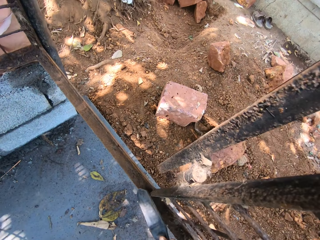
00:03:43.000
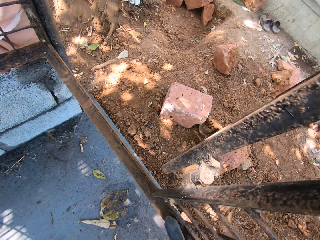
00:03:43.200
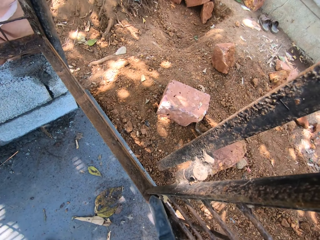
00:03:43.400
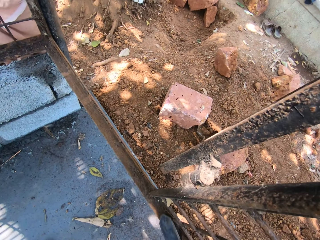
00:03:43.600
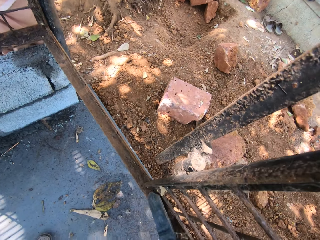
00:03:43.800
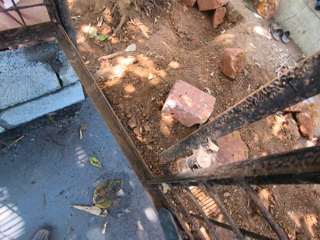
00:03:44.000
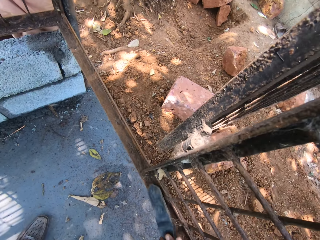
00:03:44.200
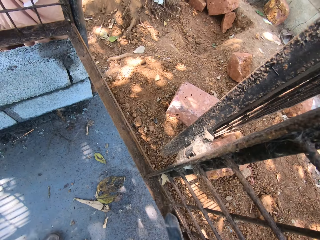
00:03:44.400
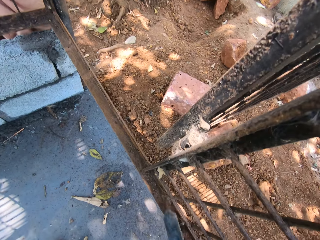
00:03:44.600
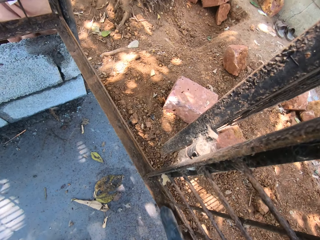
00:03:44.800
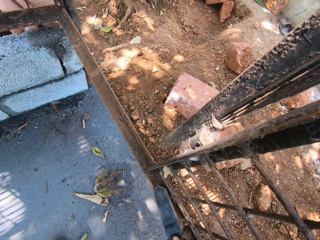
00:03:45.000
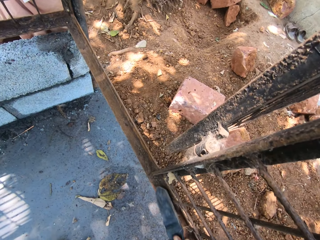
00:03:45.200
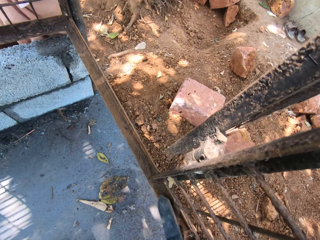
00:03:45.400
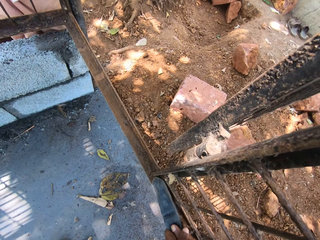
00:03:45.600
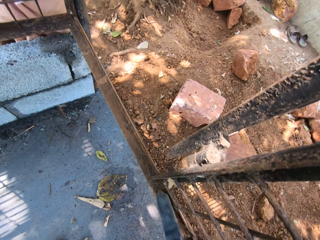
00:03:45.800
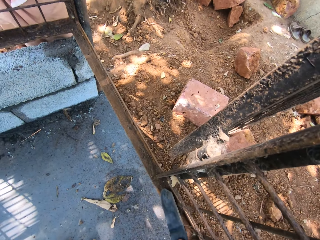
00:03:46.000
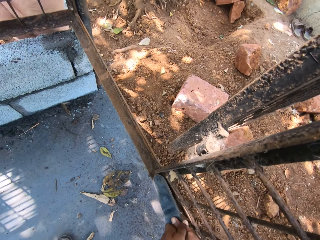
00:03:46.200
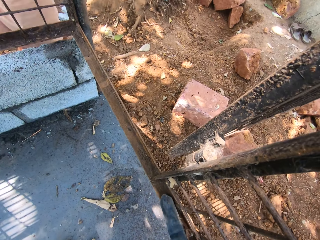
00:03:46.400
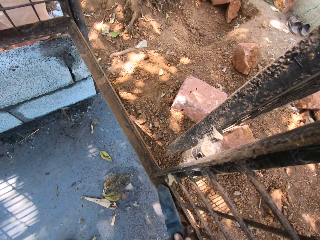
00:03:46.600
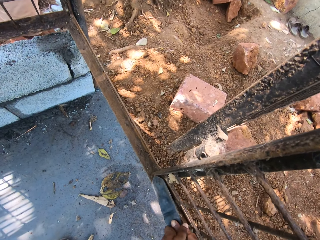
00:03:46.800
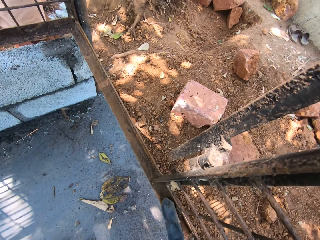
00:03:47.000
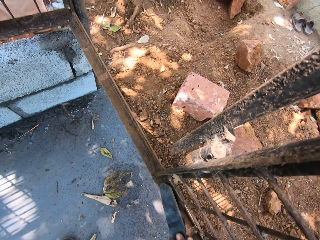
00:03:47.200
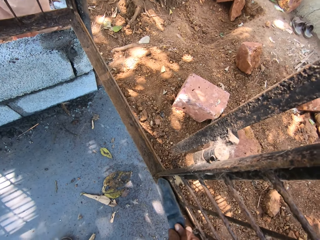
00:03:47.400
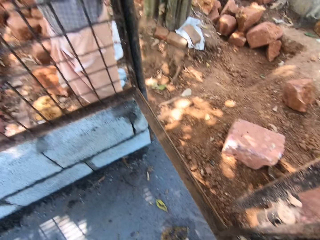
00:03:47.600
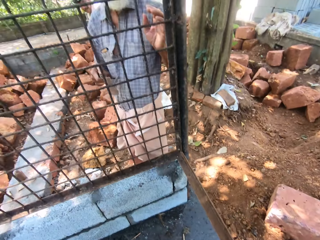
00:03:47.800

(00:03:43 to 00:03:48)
The camera wearer scrubs the grill with a metal bar.

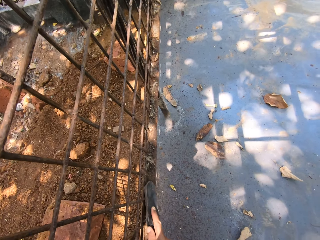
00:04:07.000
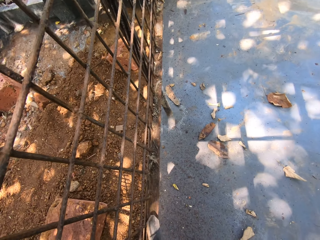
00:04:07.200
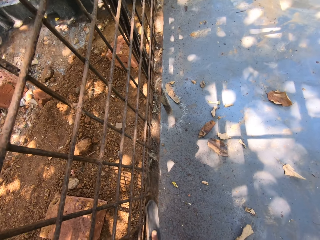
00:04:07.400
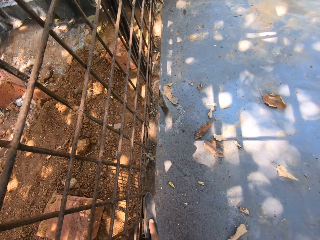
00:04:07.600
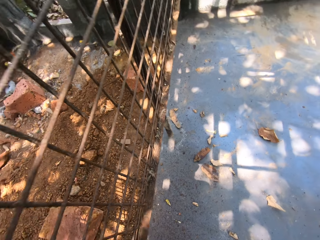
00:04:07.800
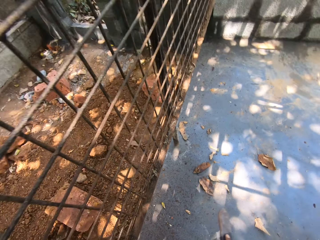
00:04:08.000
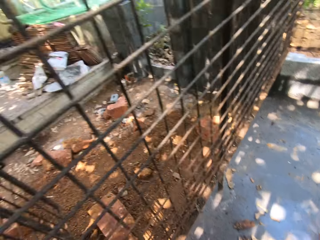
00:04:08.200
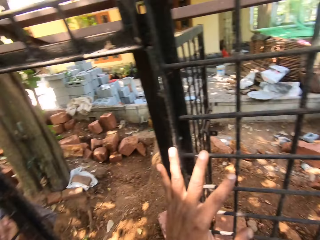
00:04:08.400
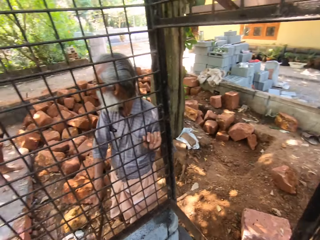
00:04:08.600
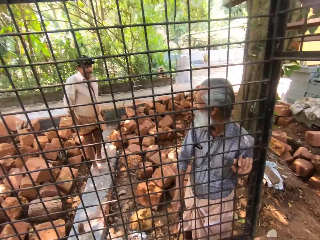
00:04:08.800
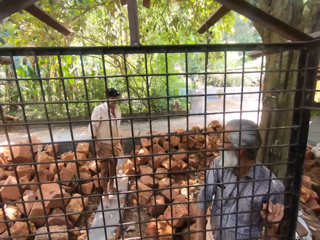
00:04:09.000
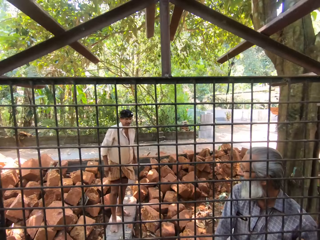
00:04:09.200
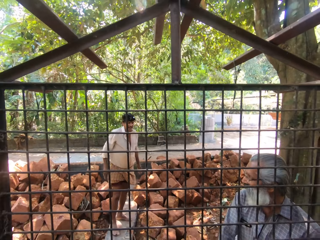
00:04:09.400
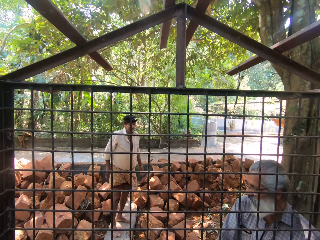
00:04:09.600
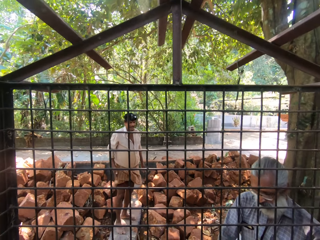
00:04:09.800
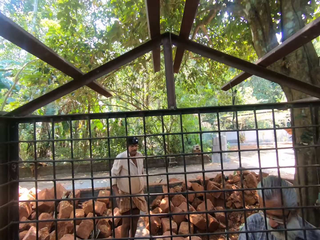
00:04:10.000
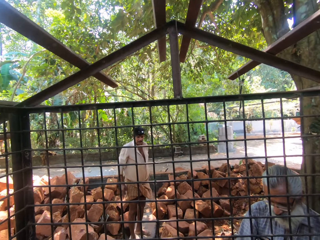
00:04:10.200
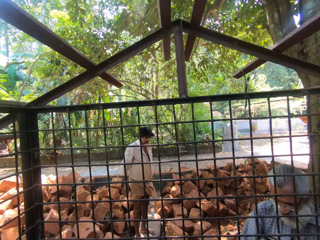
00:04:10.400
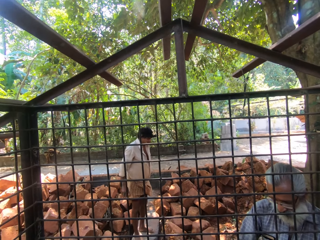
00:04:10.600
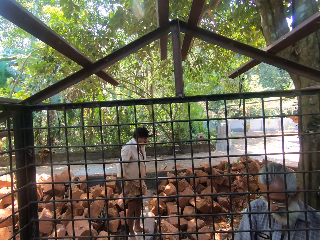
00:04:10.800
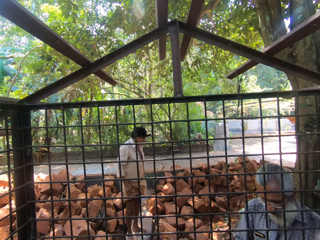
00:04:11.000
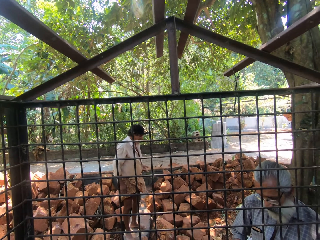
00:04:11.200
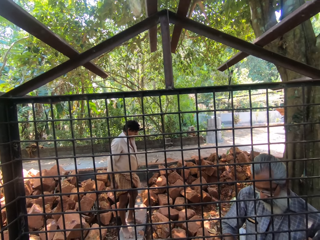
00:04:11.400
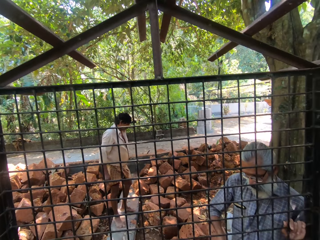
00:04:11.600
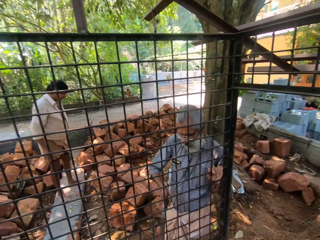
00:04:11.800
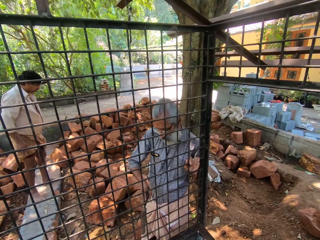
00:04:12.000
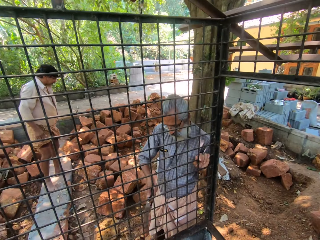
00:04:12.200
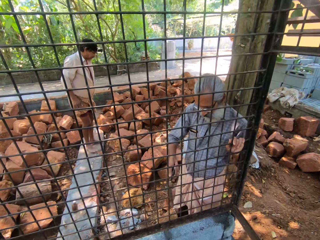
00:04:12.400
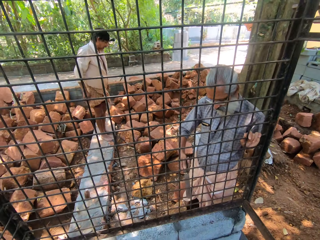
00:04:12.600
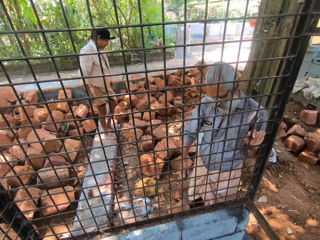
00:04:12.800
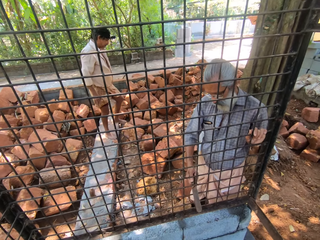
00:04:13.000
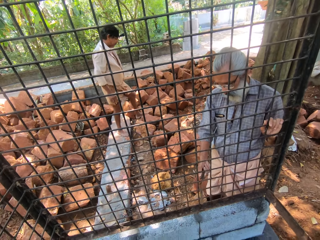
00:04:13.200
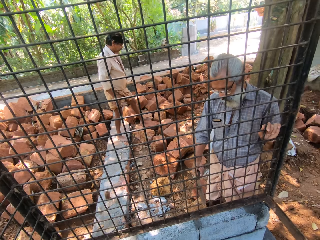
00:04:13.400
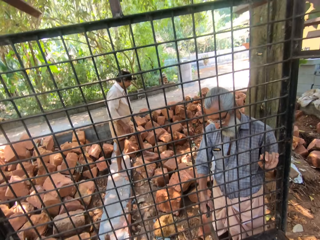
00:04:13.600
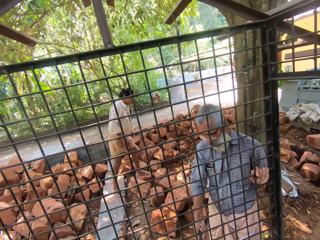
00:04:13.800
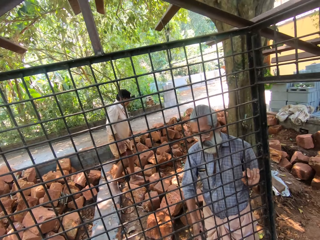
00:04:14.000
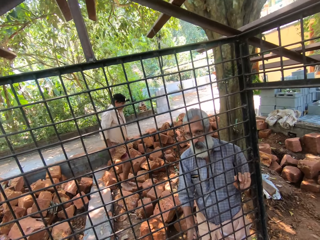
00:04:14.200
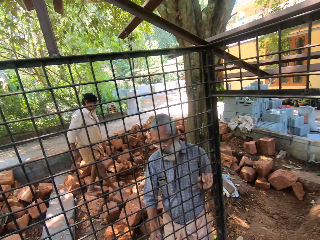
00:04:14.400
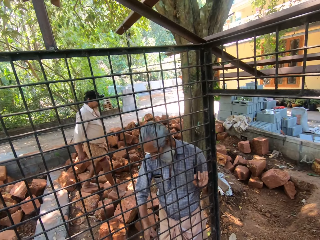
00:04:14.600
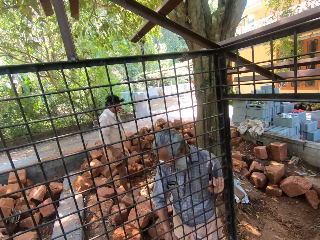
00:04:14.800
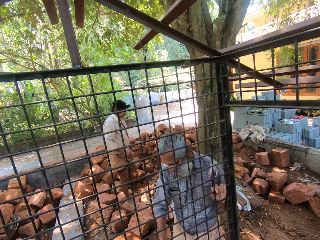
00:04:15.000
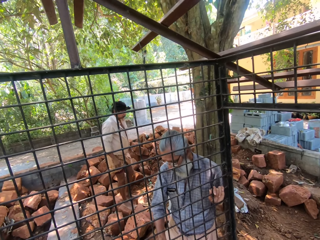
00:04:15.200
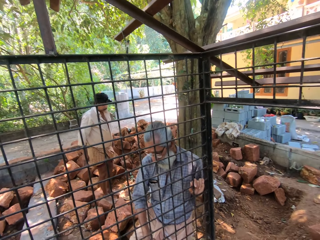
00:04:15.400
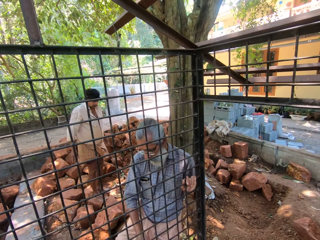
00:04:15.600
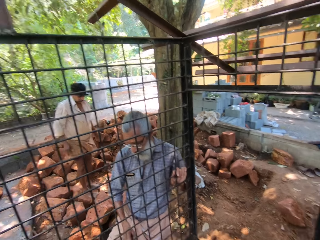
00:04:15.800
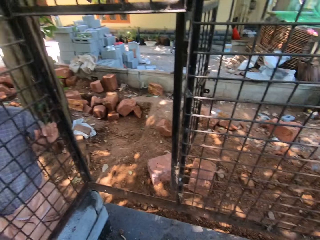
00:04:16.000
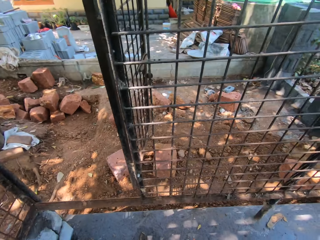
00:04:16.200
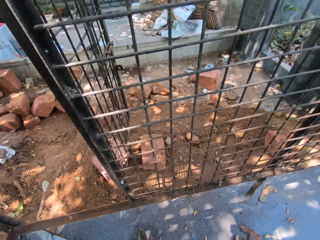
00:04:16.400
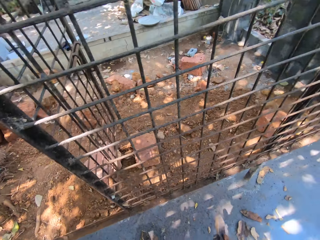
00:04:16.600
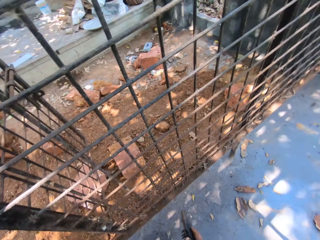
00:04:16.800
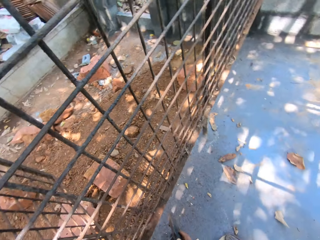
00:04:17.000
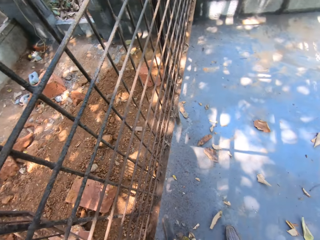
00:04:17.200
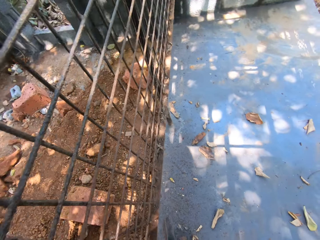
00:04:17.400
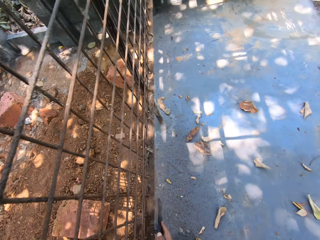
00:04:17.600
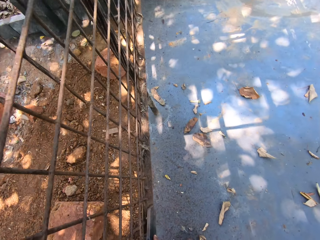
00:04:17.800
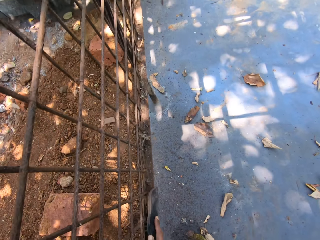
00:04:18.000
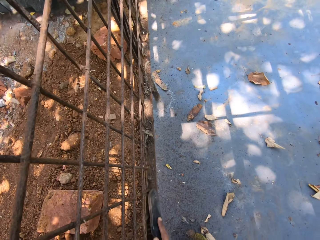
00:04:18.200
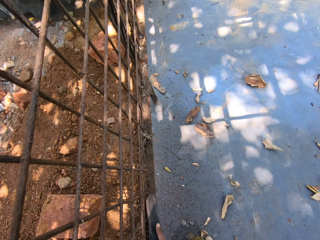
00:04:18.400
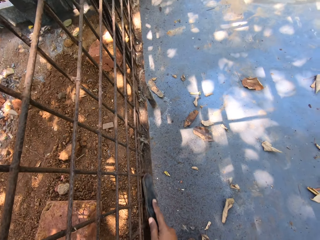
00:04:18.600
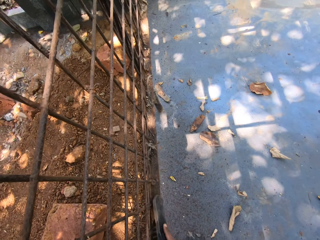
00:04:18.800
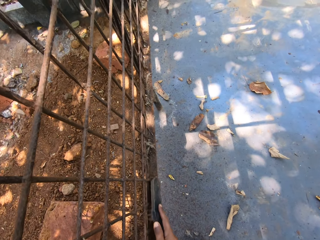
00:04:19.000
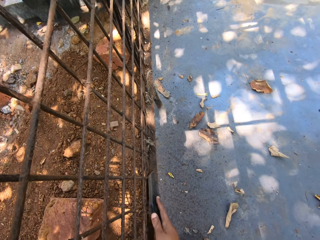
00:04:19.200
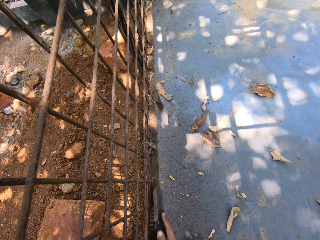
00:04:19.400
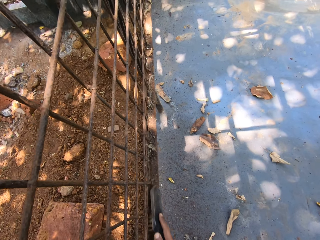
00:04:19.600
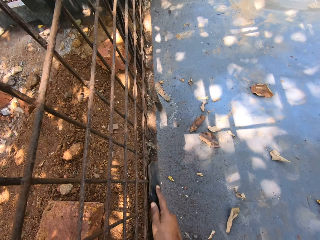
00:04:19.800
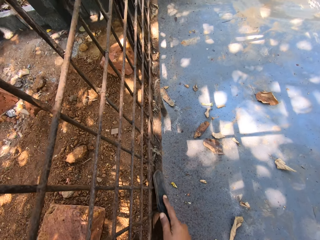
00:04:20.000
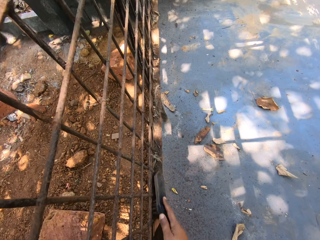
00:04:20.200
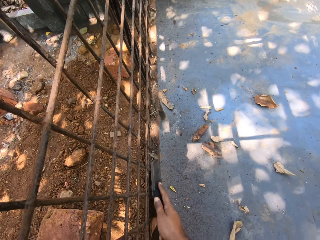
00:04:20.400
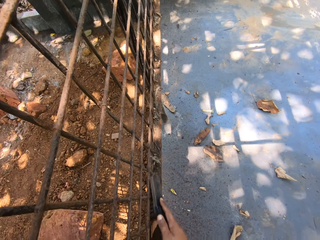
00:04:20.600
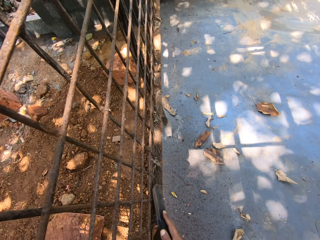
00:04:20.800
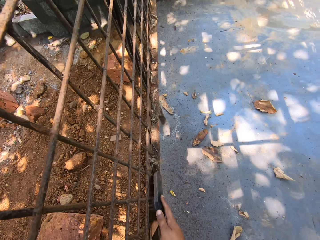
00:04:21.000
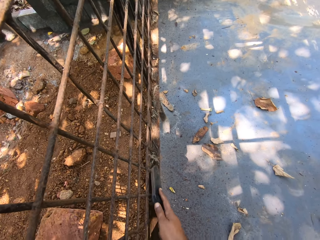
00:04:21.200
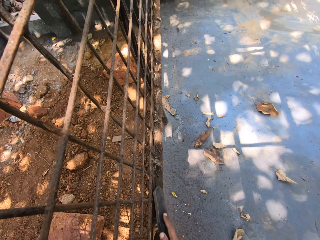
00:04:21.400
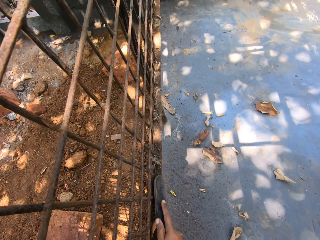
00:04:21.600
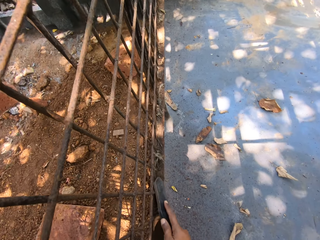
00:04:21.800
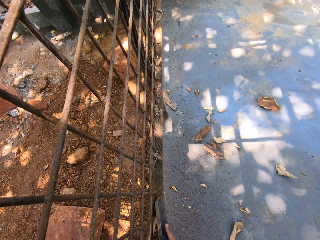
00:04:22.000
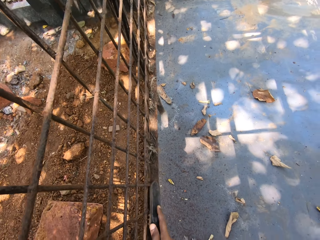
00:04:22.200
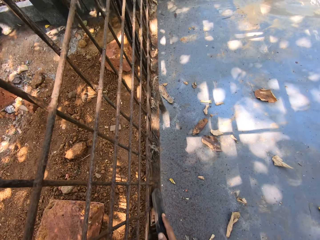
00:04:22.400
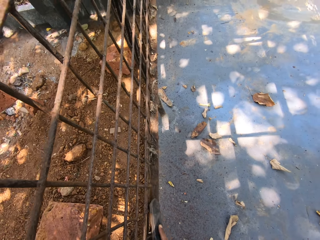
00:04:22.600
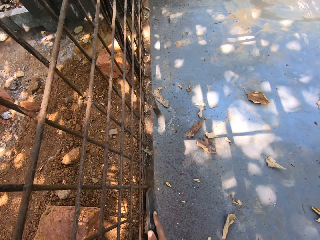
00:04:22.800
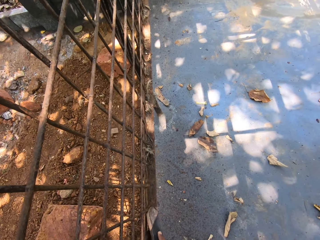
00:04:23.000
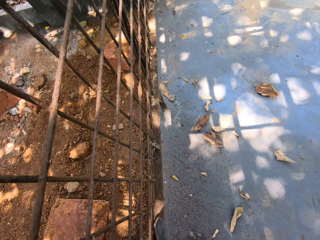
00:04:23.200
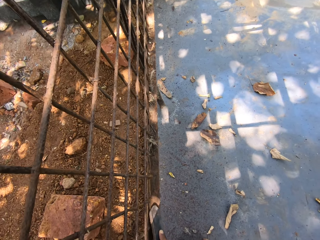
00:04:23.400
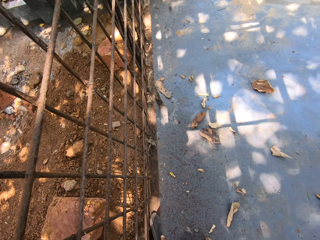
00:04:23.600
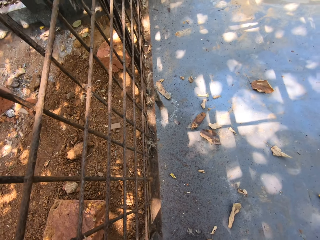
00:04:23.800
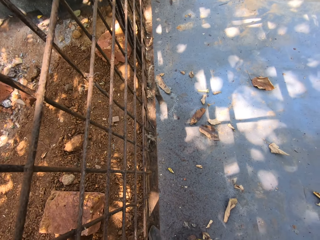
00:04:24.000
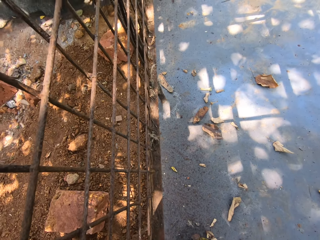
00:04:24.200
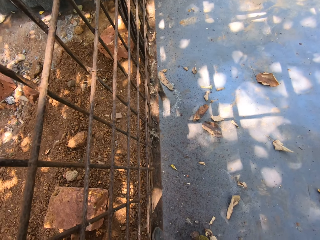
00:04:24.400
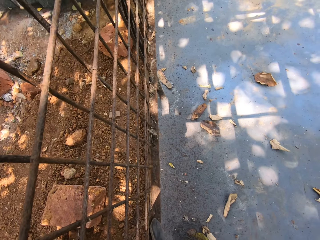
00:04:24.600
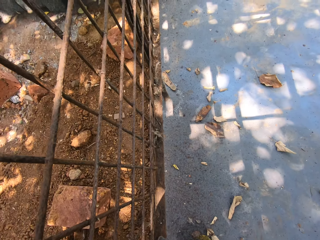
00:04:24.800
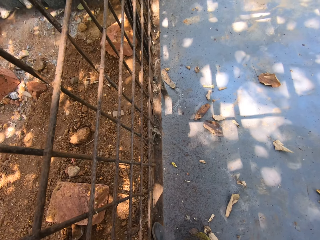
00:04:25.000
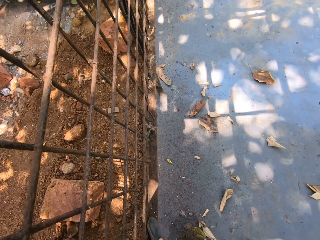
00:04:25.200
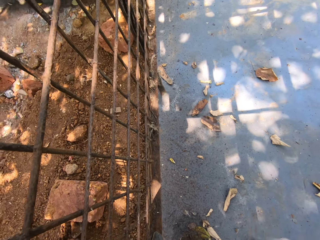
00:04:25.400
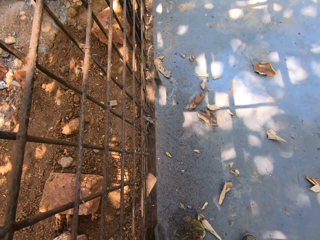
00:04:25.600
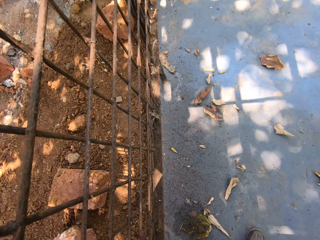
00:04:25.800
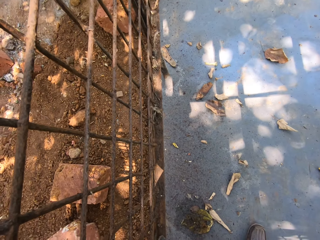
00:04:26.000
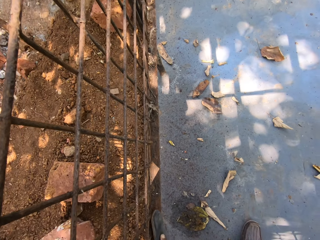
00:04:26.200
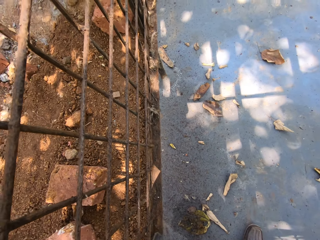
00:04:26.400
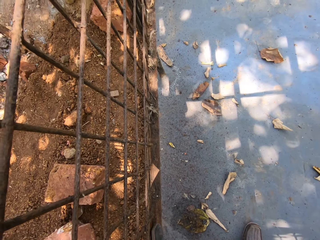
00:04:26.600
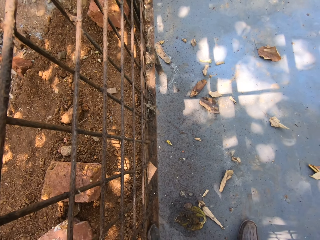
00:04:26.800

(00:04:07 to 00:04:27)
The camera wearer turns around. A person walks on the stone. The camera wearer scrubs the grill with a metal bar. The person scrubs the grill with the metal bar. The camera wearer turns around. They scrub the grill with the metal bar.
